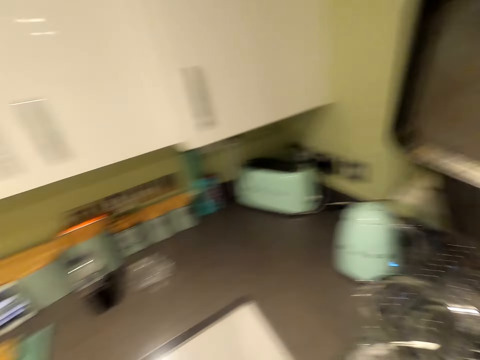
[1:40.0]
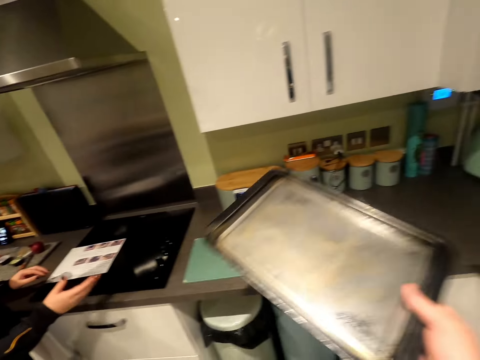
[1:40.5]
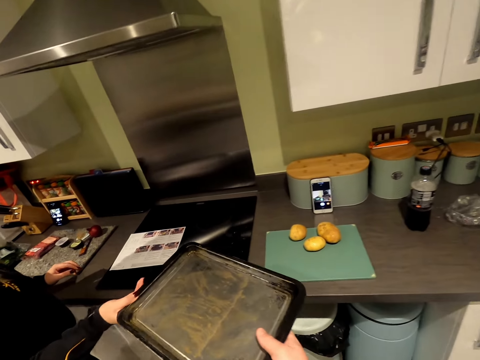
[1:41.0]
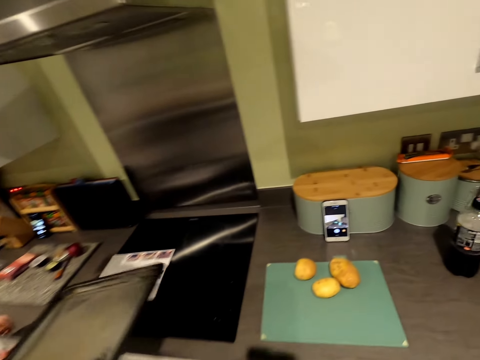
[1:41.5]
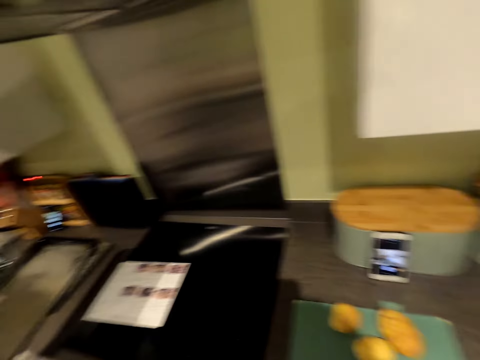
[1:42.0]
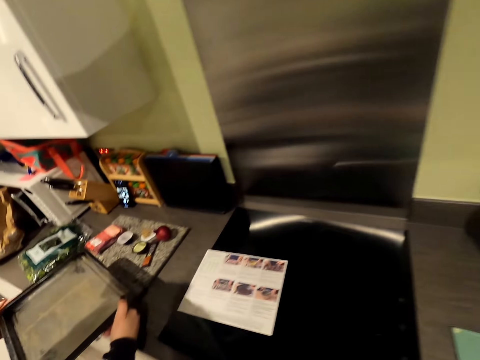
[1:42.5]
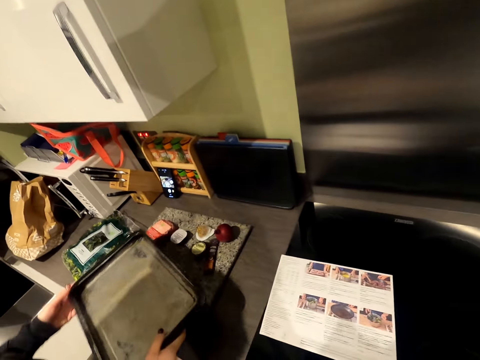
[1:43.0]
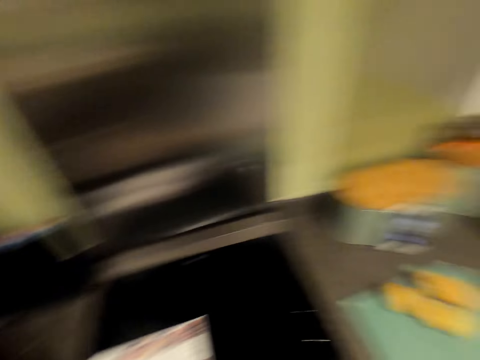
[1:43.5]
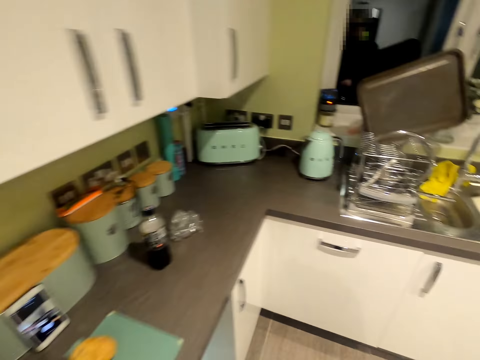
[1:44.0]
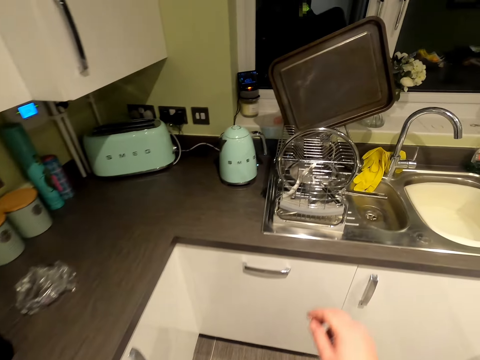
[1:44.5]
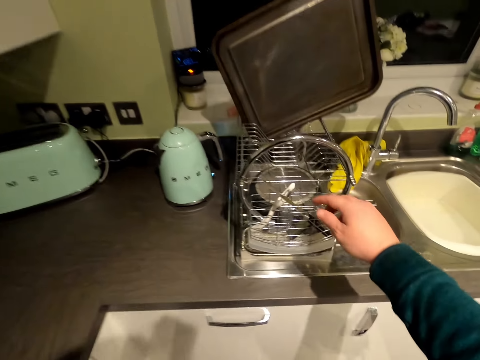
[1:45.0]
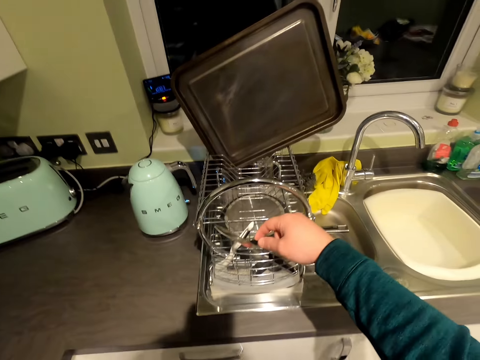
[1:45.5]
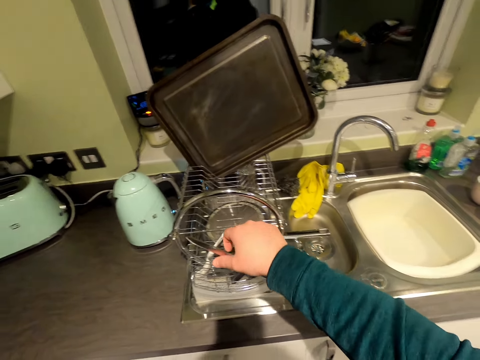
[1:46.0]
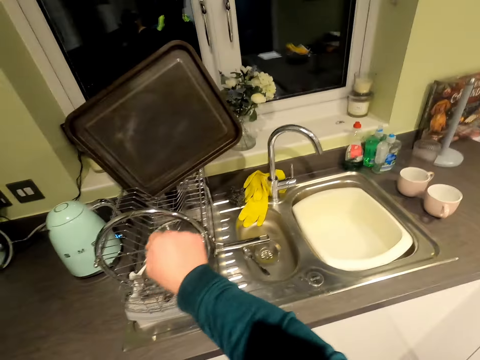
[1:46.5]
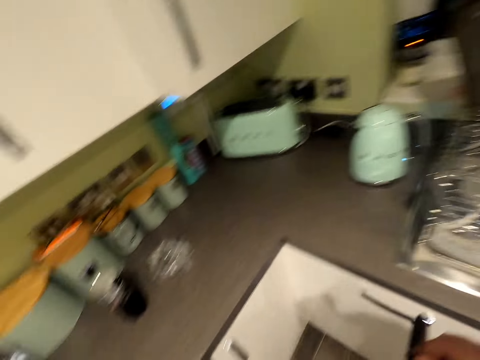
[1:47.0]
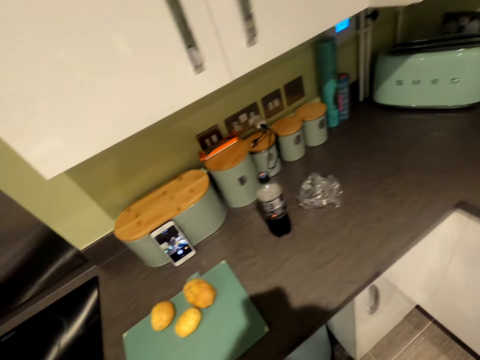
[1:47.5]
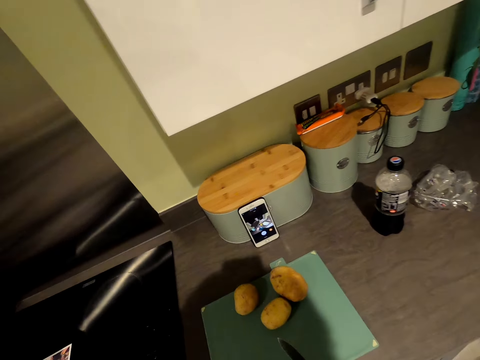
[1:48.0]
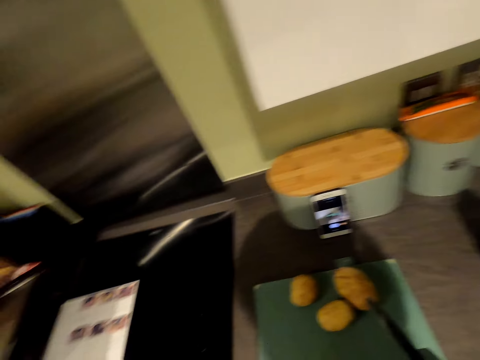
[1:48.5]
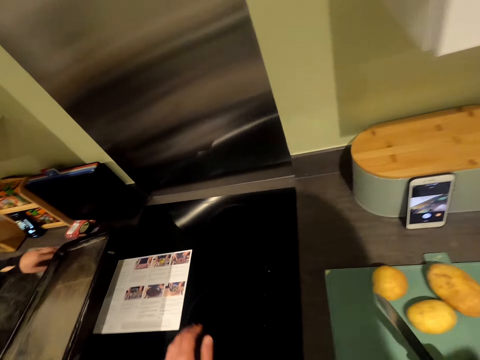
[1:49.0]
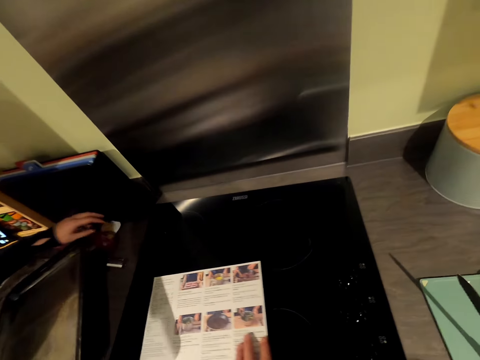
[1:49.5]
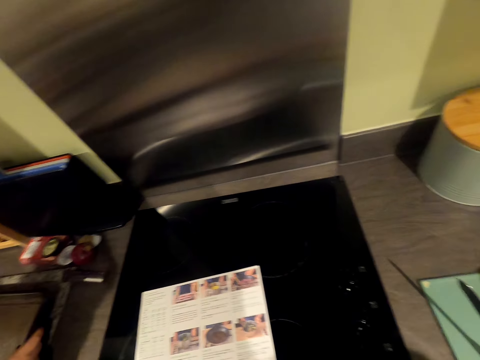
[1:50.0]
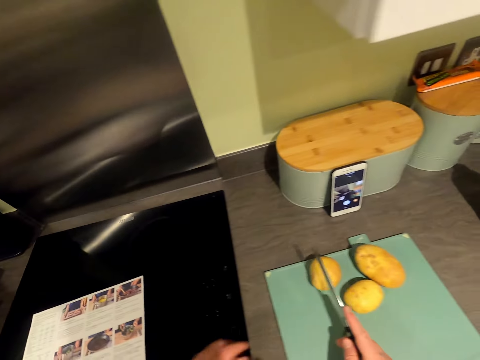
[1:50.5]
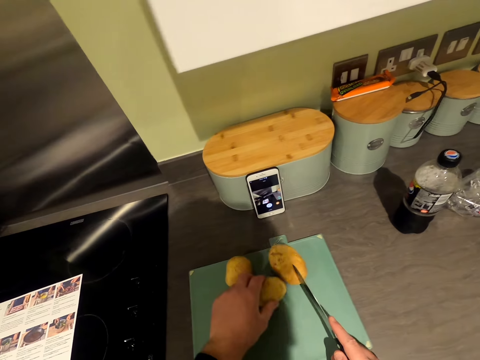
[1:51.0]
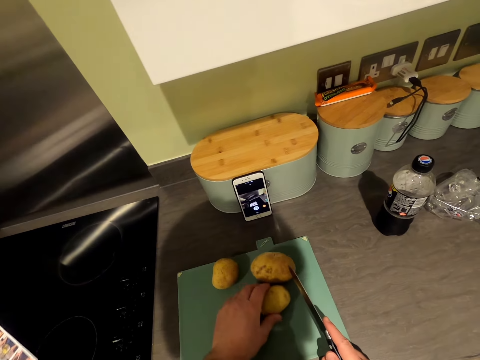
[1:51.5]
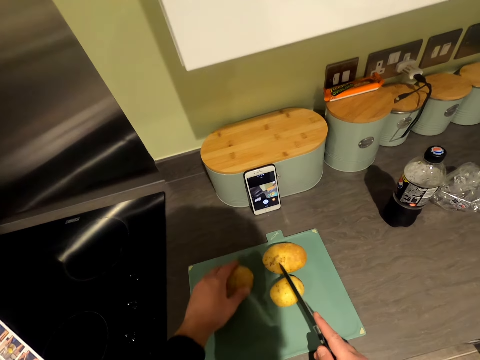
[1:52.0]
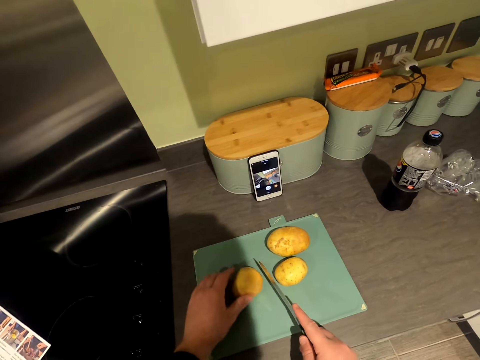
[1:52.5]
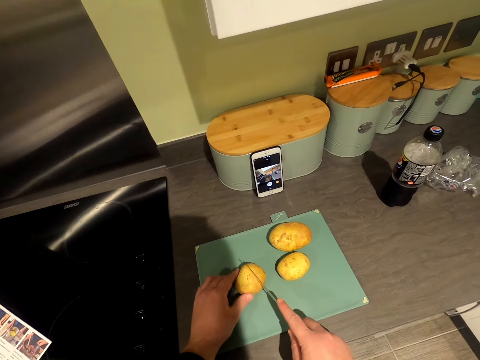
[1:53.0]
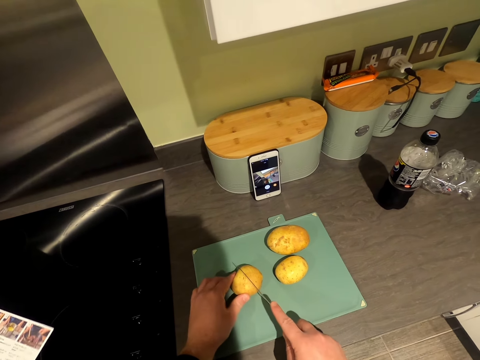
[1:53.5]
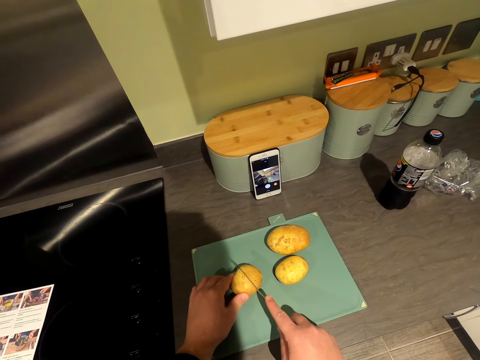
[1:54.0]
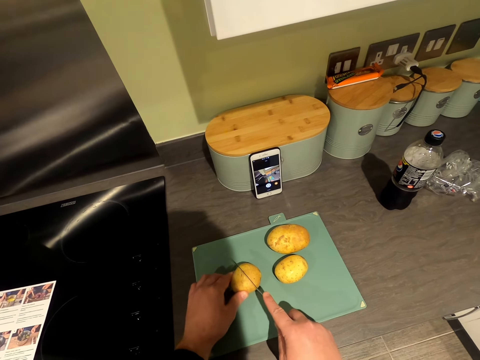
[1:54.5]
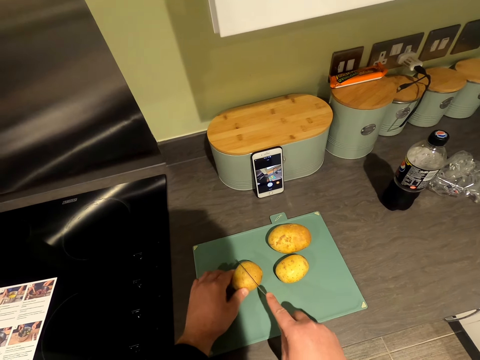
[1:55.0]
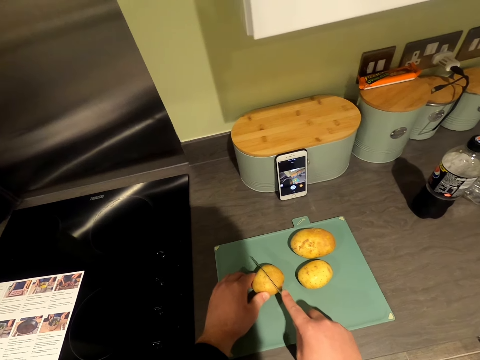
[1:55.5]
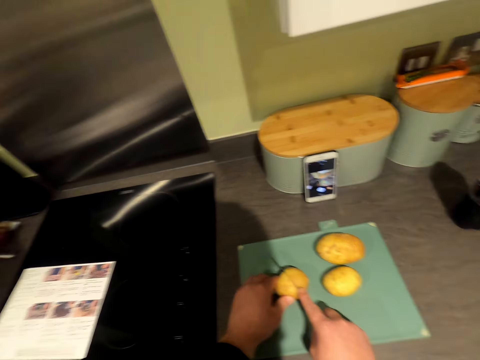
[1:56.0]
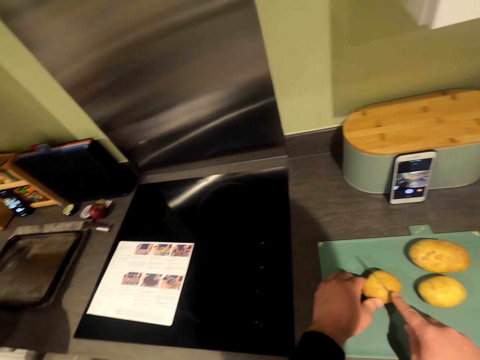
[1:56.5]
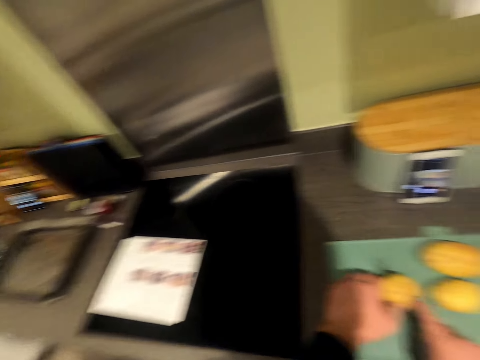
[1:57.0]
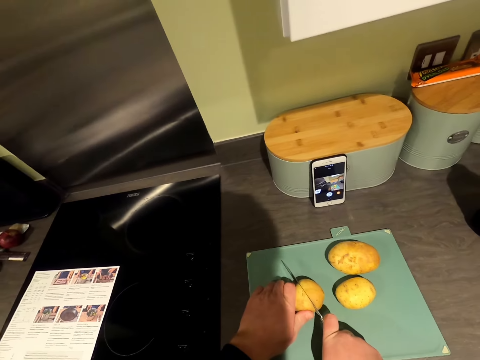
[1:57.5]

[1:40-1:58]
The camera wearer picks up the baking sheet or tray from the rack. They move in the kitchen. A woman takes the baking sheet. The camera wearer gives the woman the tray. The woman turns the tray. The woman places the baking sheet on the chopping board. The camera wearer moves in the kitchen. They pick up a knife from the rack. They move in the kitchen. They drag the chart. They hold a potato on the chopping board. They cut the potato on the chopping board.

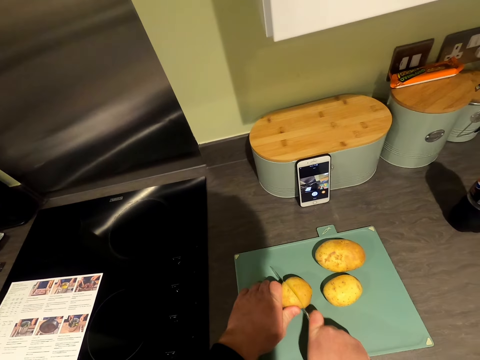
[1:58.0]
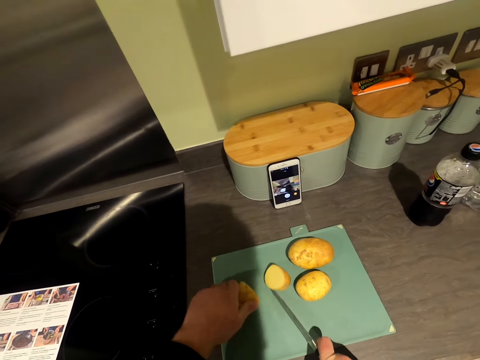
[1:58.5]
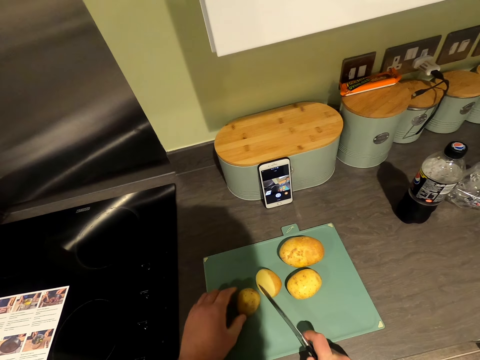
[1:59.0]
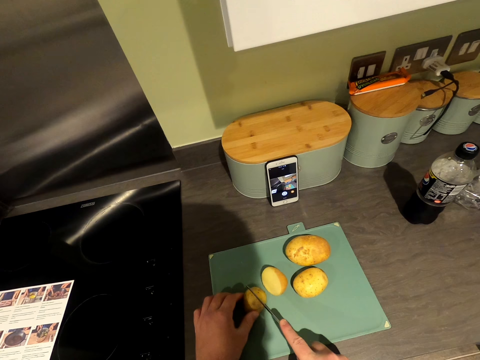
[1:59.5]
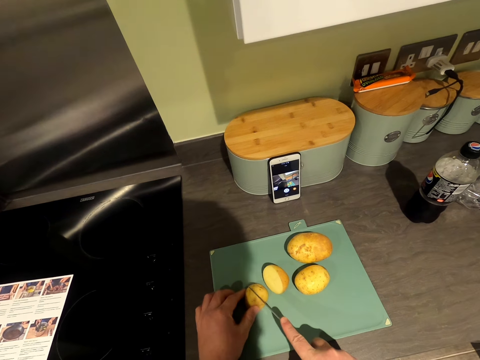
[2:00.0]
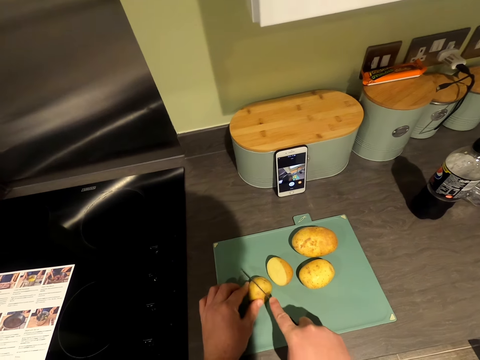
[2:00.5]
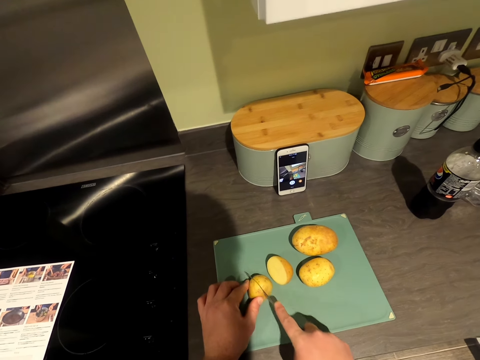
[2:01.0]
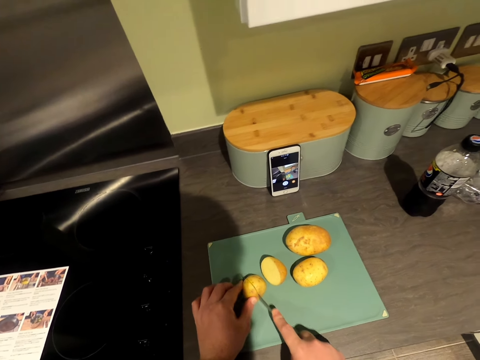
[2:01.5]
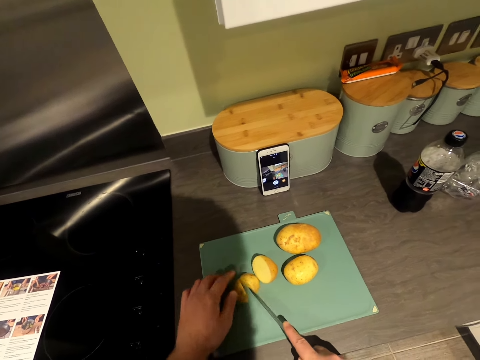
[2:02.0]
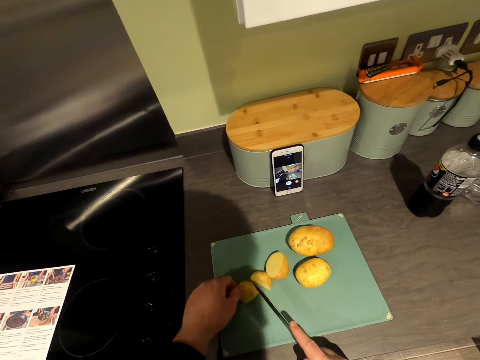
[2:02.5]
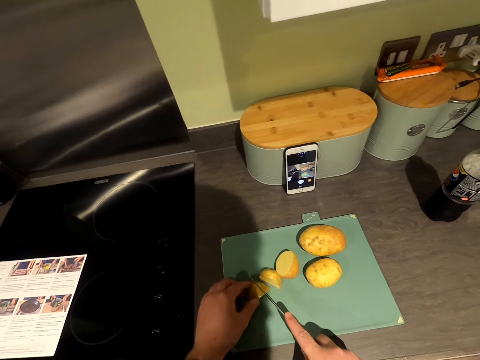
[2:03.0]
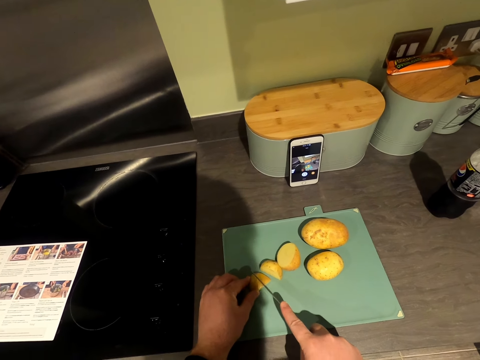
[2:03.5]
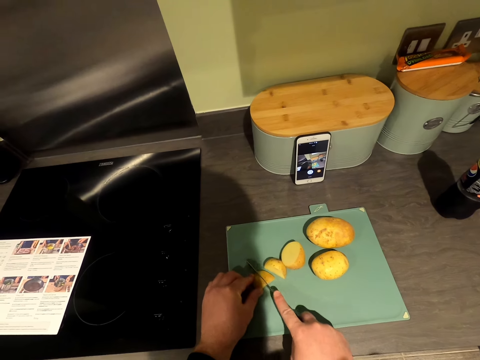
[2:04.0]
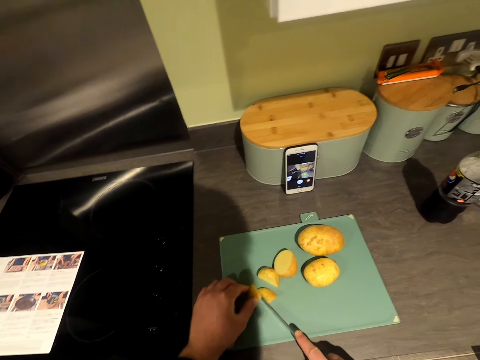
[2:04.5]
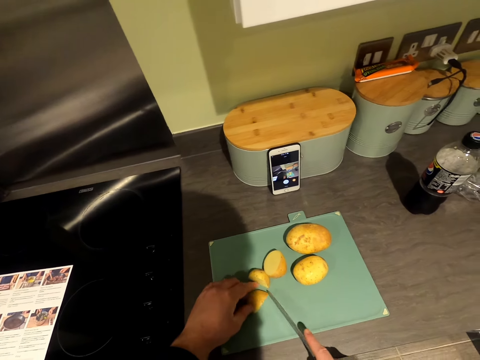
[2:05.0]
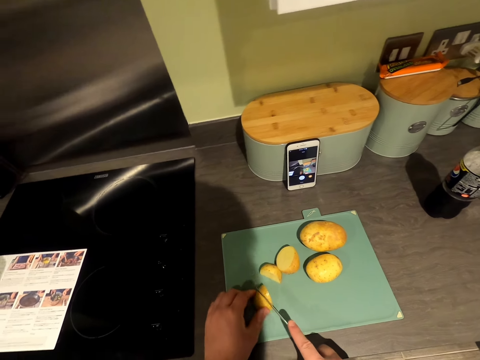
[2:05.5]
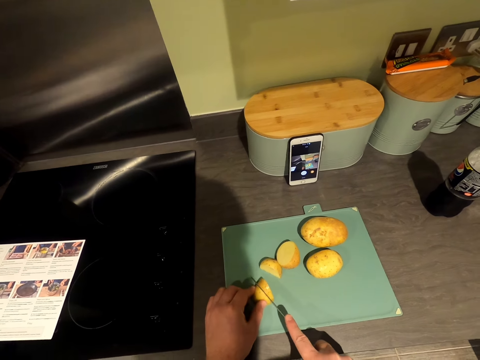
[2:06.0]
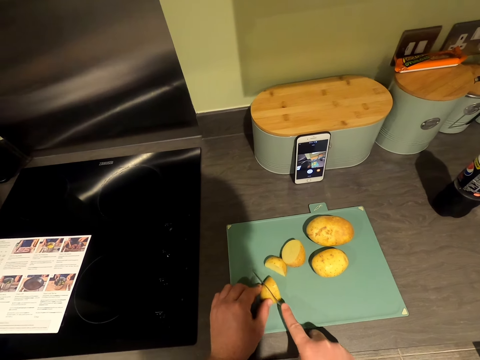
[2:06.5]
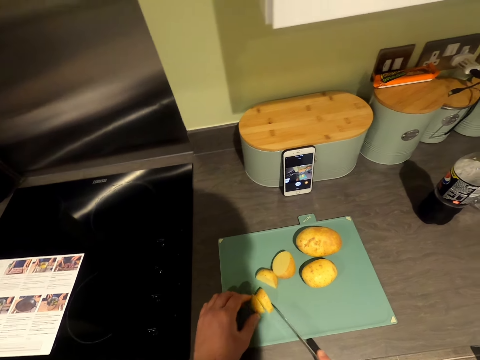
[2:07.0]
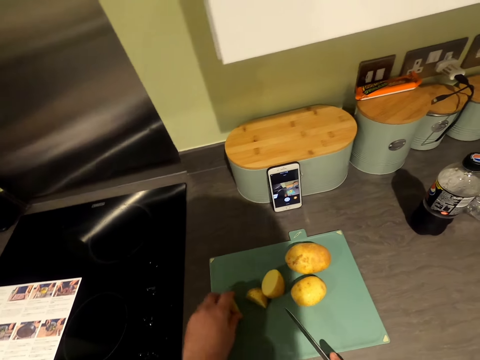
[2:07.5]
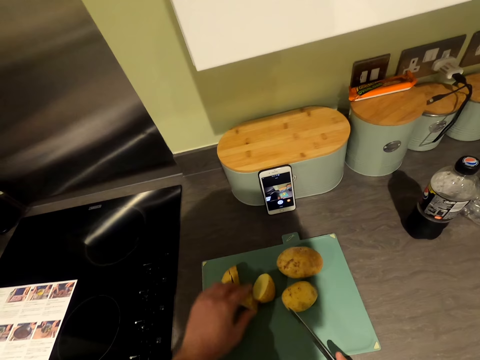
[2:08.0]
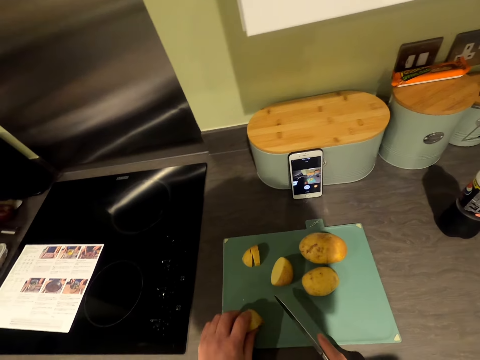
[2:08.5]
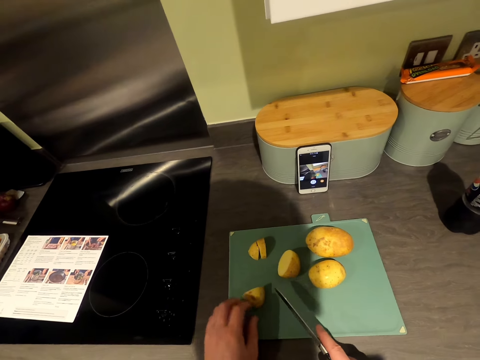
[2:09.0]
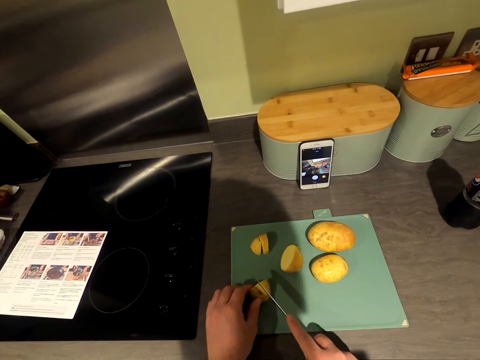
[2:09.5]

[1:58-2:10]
The camera wearer chops the potato into small pieces. They put aside the cut potatoes.
